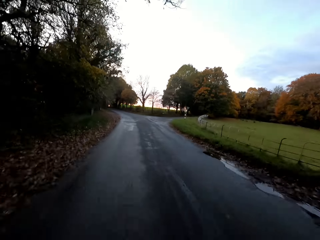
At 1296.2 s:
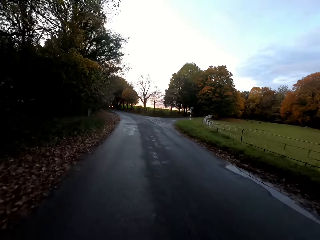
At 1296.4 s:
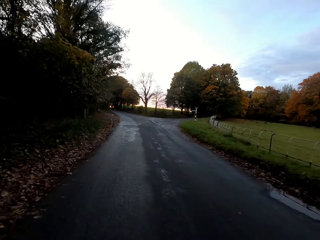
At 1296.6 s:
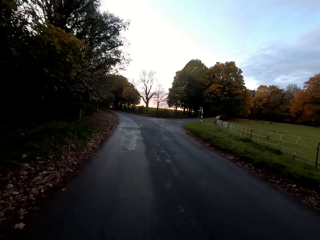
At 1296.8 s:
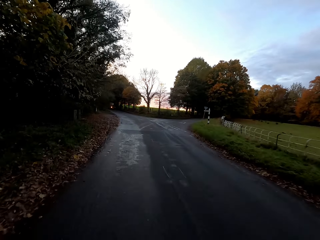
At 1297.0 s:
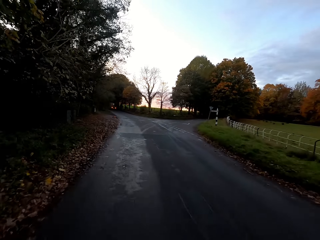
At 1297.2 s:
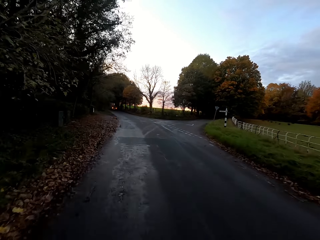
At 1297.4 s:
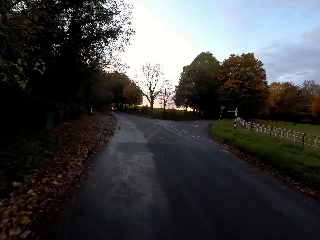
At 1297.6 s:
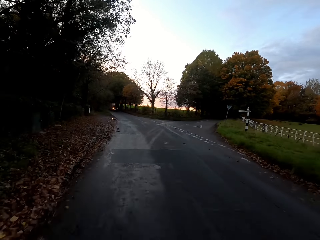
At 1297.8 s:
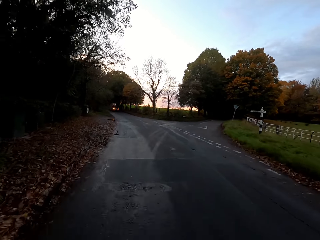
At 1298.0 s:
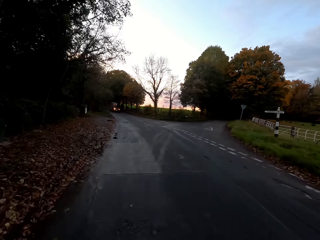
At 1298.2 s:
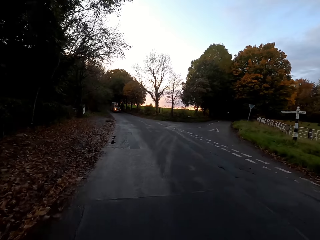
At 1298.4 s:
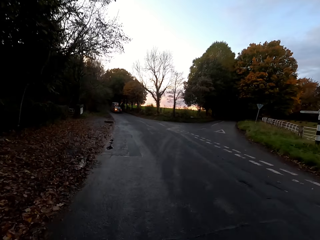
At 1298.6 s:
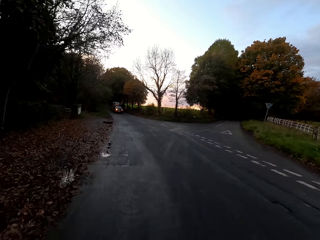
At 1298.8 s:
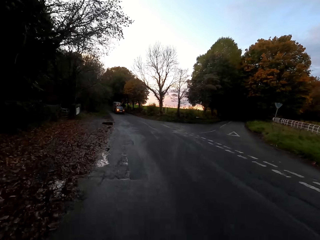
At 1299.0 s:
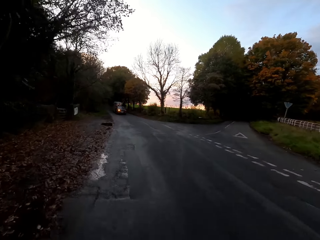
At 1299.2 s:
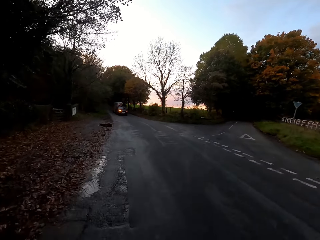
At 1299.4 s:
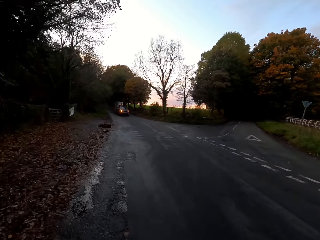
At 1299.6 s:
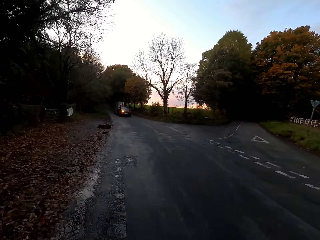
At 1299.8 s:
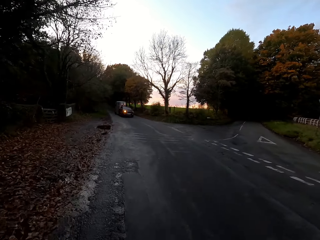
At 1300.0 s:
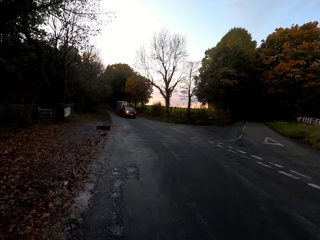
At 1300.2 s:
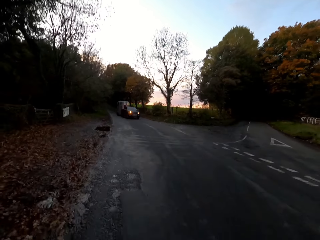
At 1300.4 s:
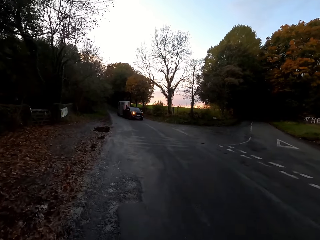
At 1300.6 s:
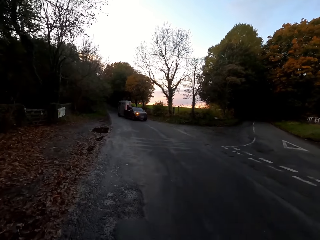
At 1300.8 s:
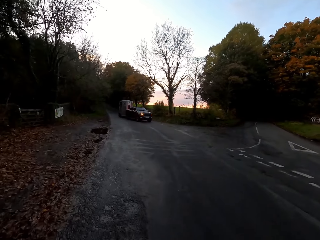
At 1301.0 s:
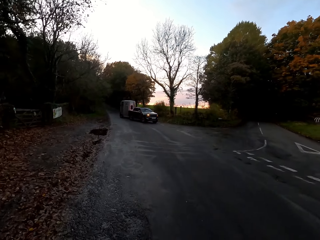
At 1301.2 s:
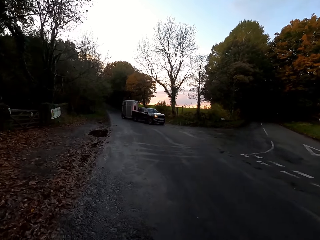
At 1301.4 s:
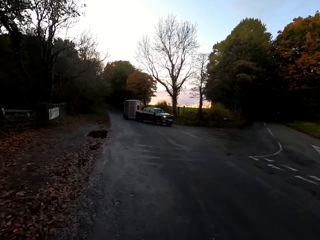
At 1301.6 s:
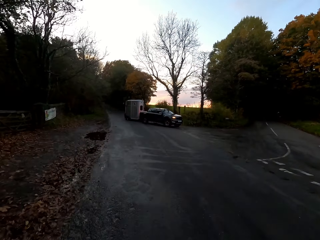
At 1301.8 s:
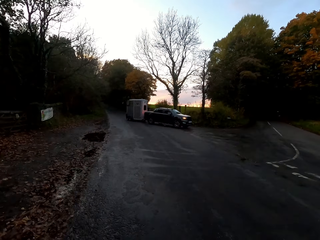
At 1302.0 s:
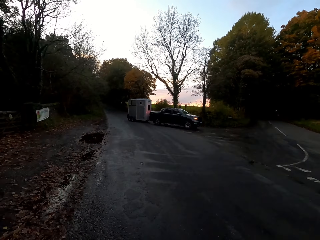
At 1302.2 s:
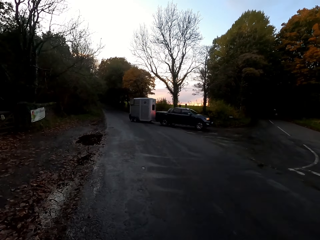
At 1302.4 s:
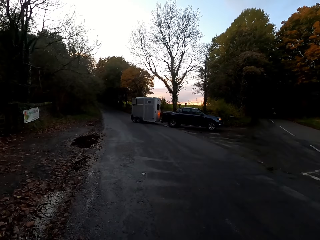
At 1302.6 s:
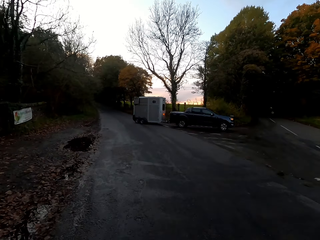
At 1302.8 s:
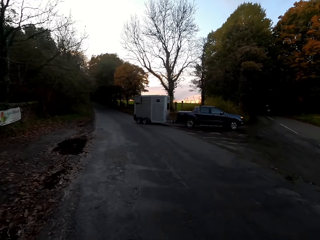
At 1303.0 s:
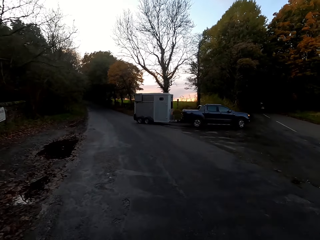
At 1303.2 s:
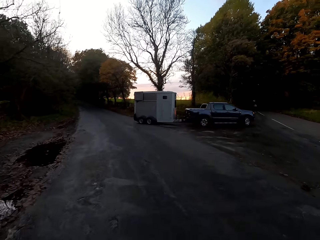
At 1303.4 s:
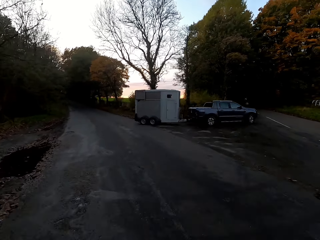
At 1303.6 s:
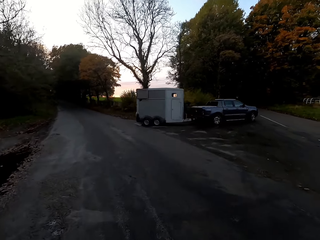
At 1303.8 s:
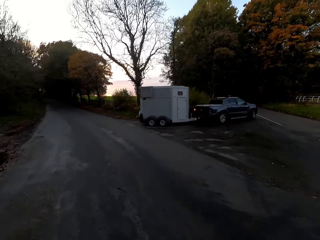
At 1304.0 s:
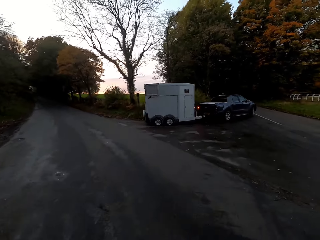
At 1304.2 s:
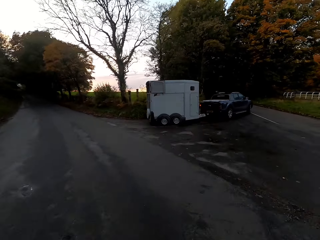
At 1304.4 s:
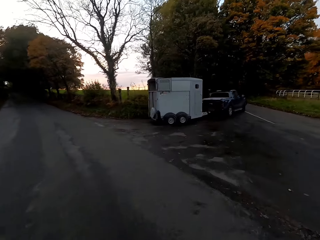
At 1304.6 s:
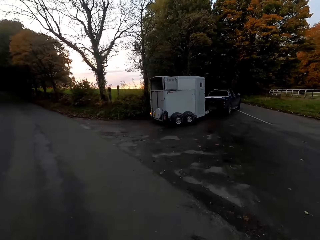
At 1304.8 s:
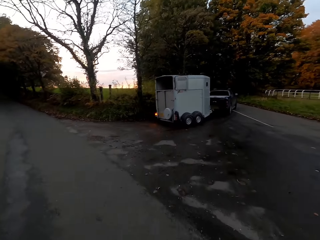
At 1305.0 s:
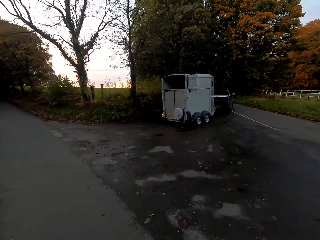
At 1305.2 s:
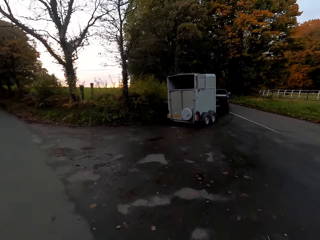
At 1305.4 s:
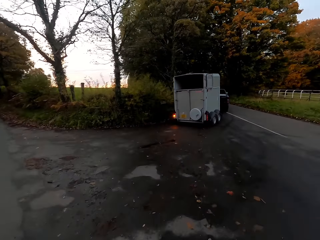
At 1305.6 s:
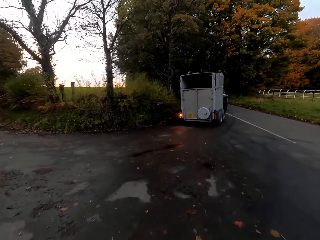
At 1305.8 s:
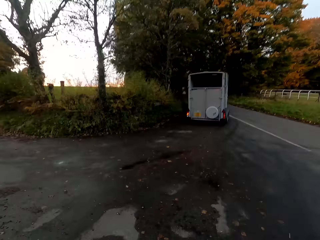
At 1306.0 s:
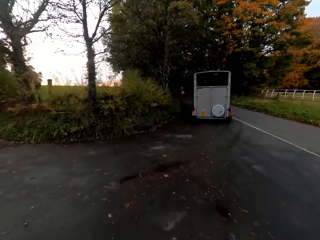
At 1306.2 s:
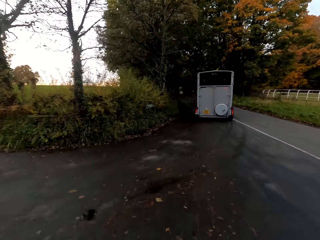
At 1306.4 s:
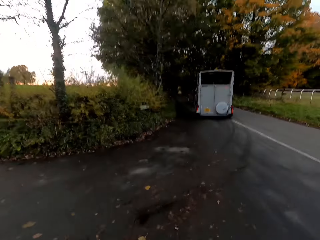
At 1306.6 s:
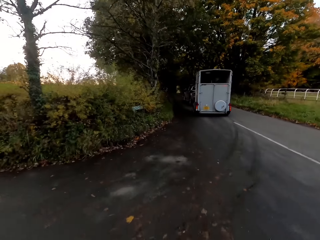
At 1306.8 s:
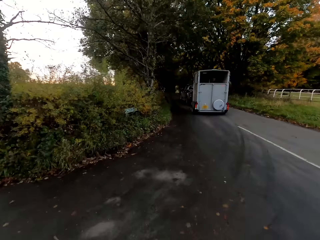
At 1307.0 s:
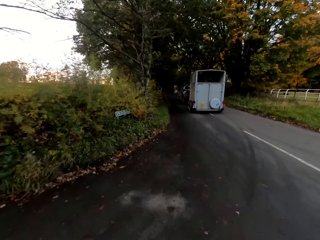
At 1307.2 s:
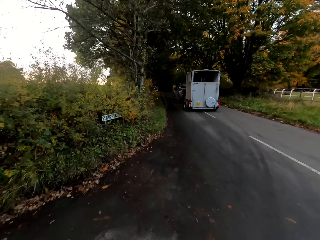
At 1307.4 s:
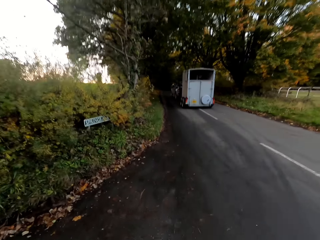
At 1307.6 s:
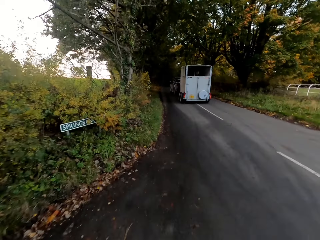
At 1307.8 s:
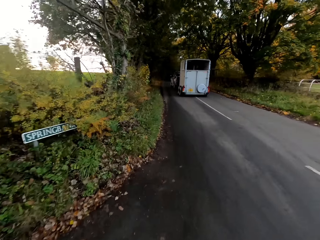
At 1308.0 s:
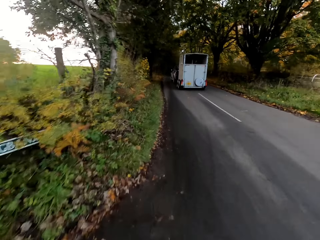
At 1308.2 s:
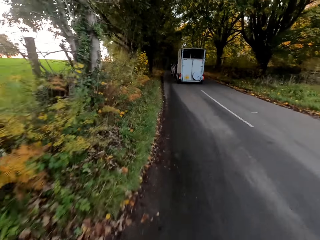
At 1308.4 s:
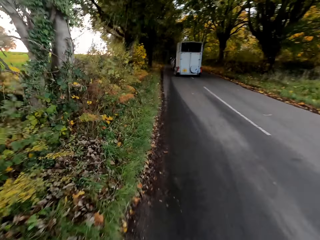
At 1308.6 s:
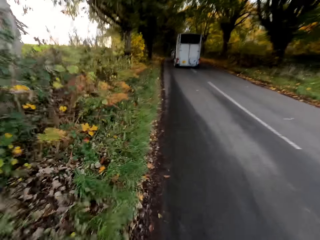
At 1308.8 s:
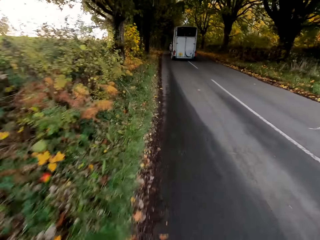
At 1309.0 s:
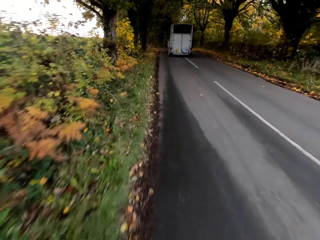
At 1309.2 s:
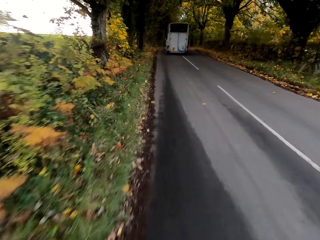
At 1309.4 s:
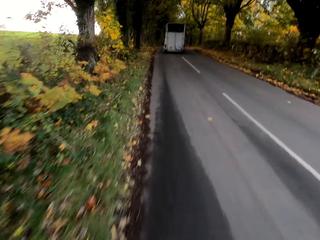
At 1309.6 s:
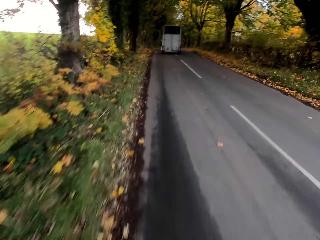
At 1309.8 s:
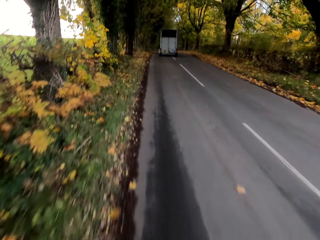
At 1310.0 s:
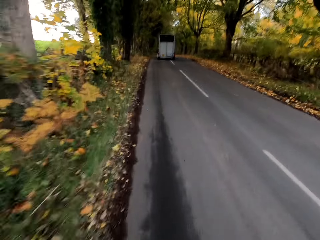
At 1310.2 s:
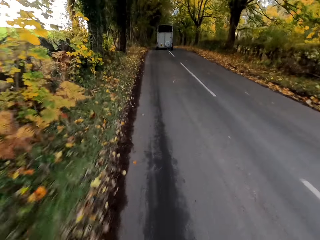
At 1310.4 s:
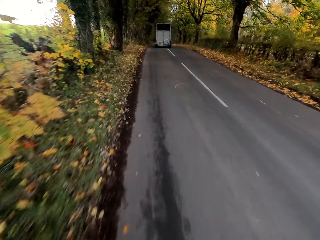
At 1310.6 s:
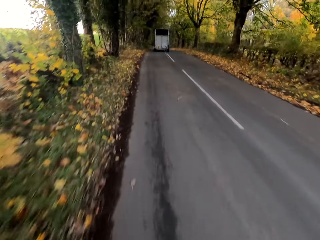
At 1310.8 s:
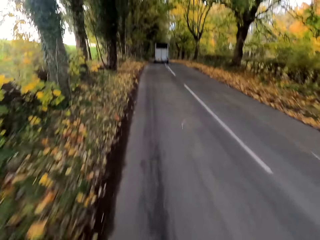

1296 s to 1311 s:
The camera wearer slows down the bicycle on the road. They turn the bicycle to a road on the right. They ride the bicycle behind a tow truck on the road.

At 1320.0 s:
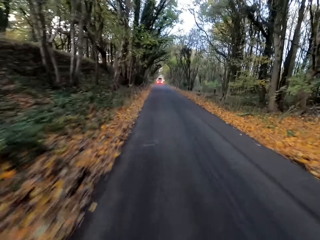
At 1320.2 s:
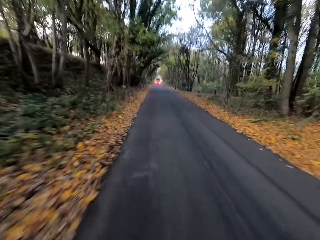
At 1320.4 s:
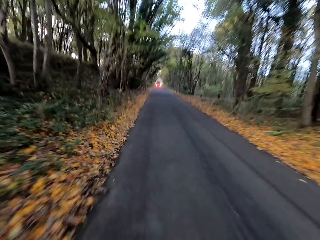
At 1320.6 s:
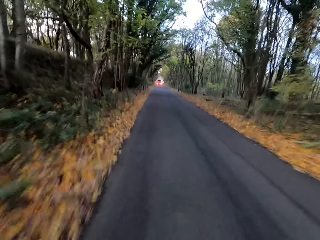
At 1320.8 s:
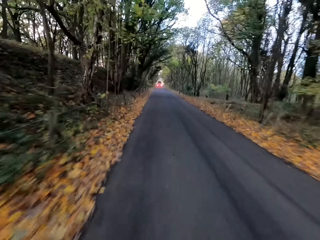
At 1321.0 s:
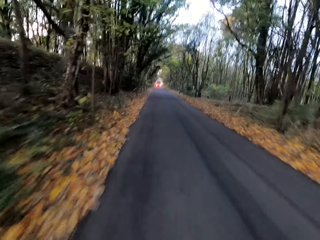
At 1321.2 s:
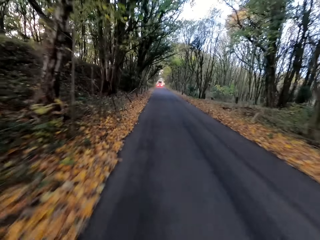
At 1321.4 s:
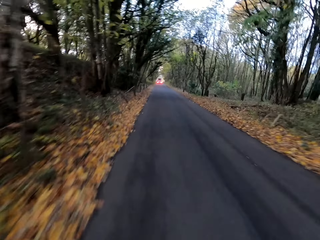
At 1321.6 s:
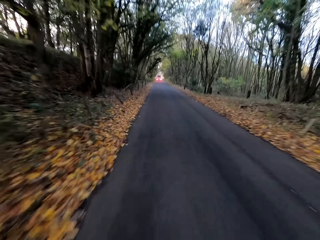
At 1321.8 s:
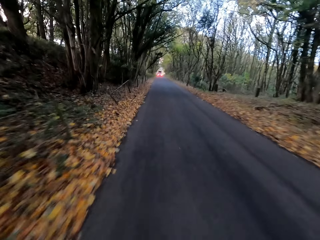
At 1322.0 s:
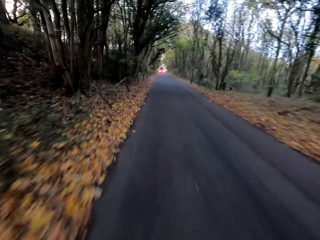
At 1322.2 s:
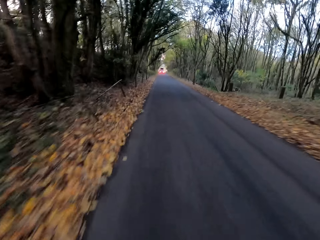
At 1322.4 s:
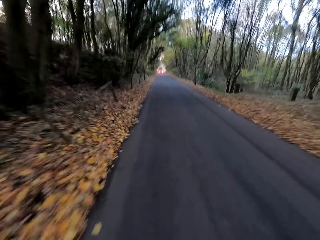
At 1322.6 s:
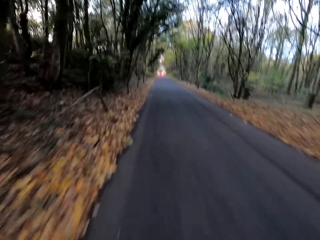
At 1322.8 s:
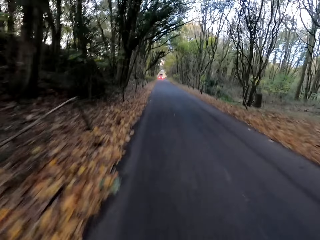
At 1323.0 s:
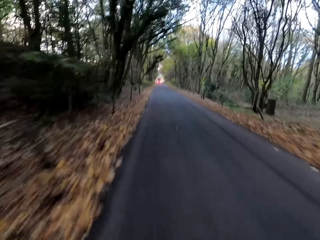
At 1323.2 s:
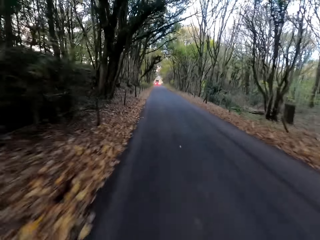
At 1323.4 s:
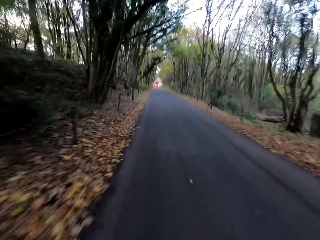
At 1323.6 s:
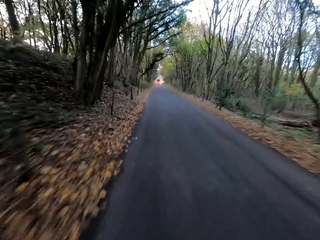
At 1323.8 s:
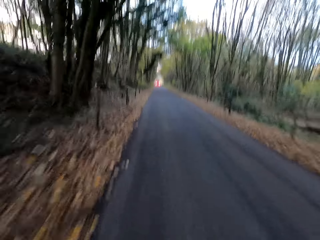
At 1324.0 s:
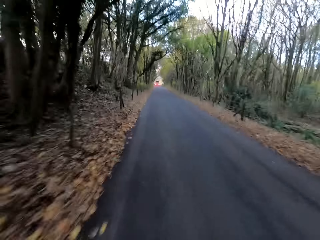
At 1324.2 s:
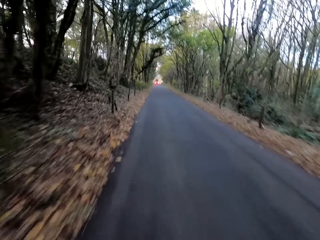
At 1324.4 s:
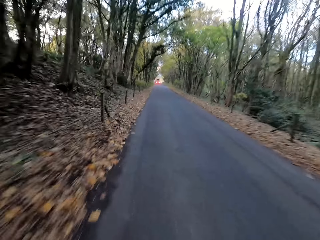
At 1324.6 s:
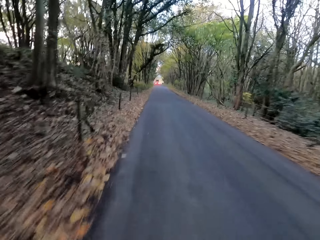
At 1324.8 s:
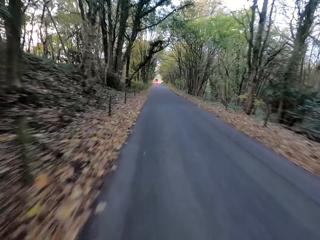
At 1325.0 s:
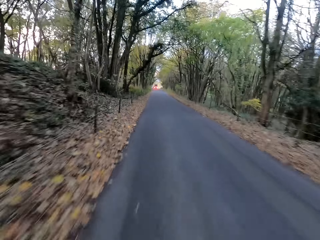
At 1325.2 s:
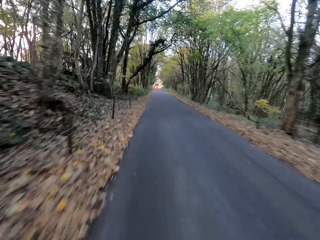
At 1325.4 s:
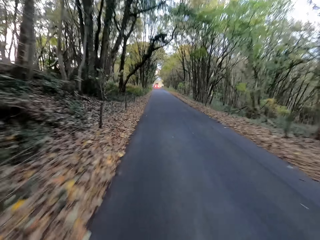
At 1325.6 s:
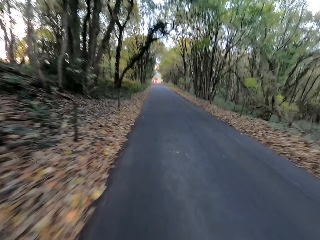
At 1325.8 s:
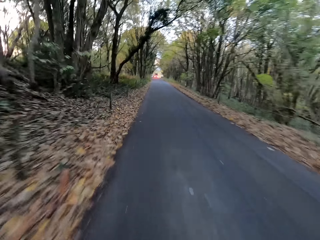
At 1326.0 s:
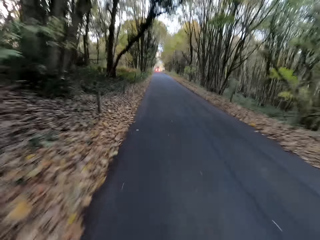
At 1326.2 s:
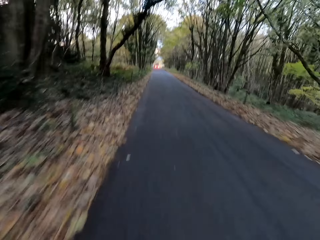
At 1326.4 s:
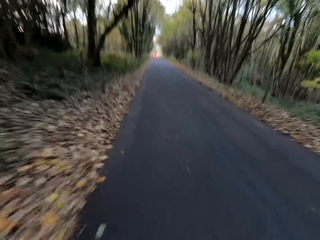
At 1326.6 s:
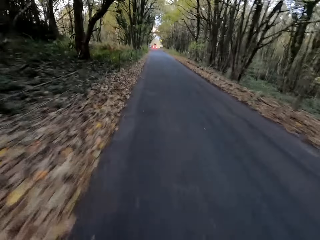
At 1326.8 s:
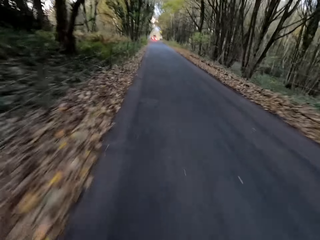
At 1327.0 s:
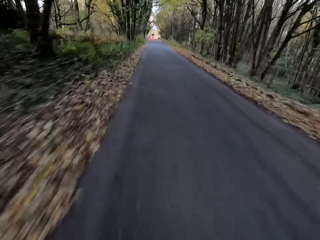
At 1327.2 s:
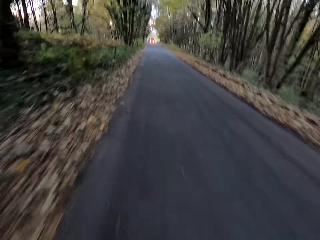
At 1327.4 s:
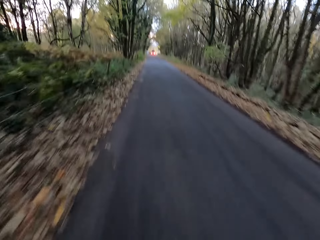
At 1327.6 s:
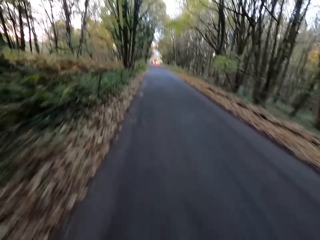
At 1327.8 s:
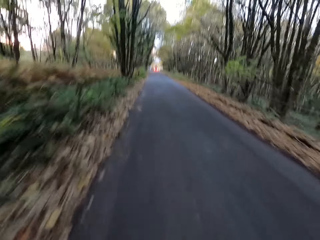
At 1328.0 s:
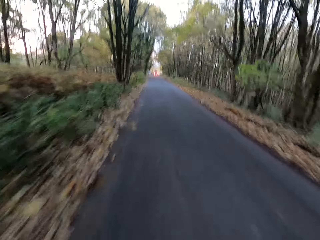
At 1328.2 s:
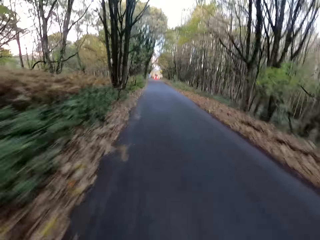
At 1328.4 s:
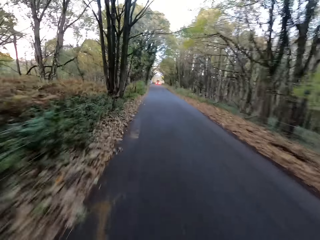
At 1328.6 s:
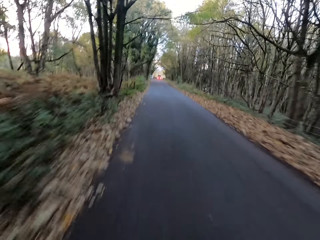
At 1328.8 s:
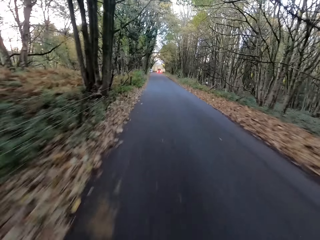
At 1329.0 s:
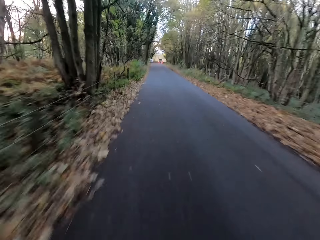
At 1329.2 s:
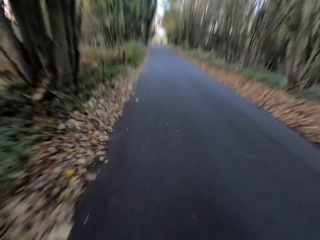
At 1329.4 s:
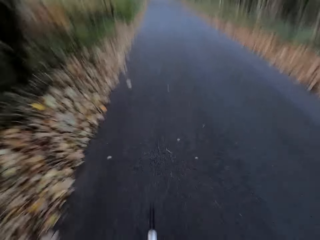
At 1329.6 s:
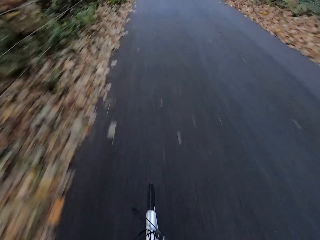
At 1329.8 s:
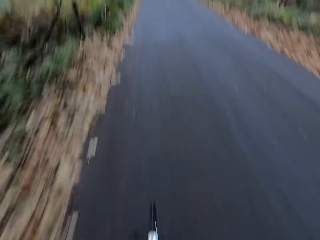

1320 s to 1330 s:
The camera wearer rides the bicycle on the road.
